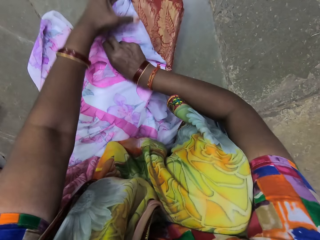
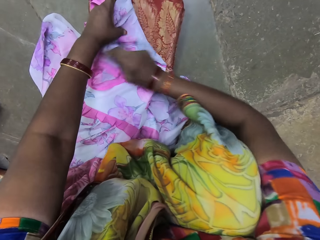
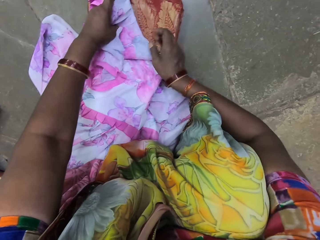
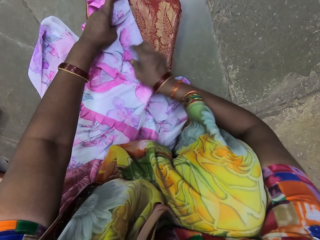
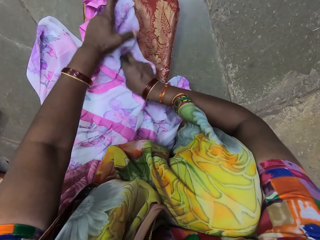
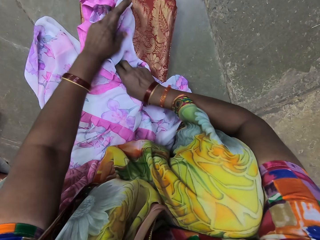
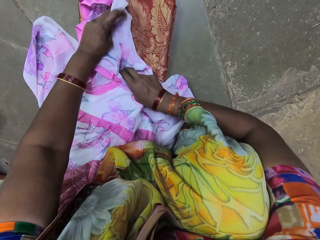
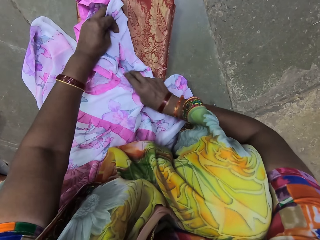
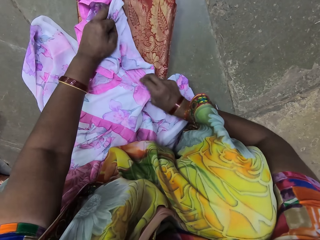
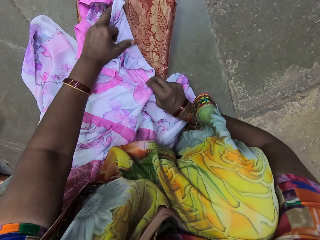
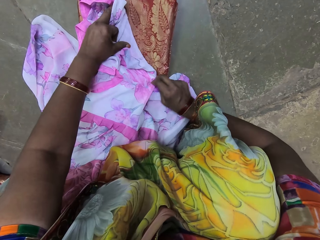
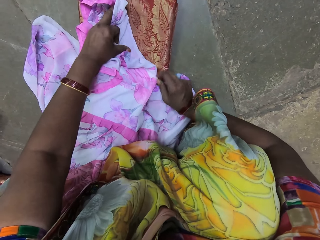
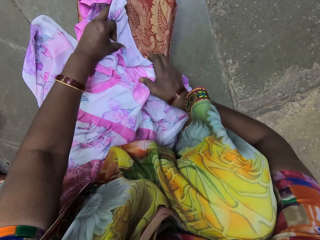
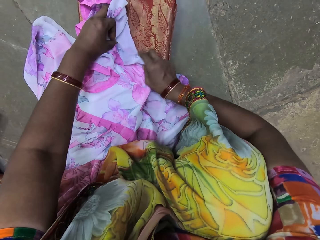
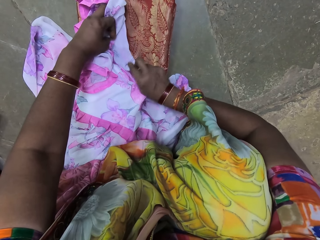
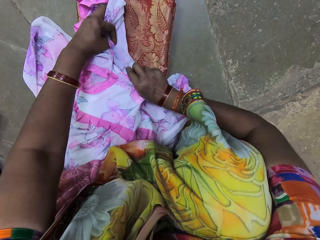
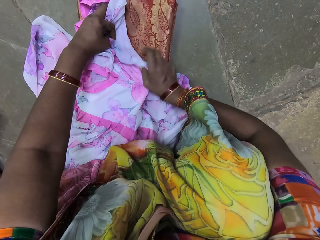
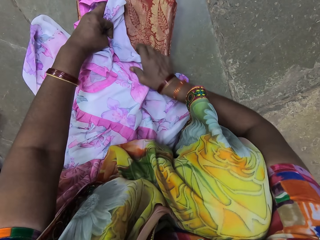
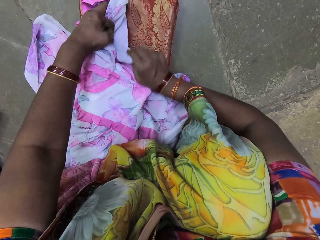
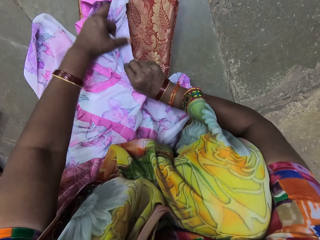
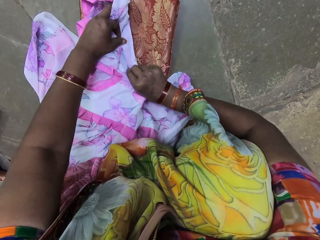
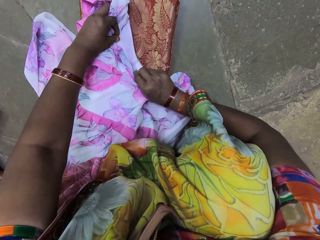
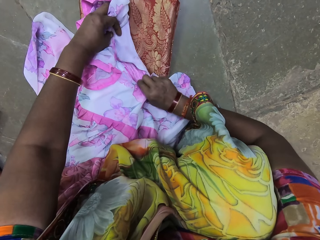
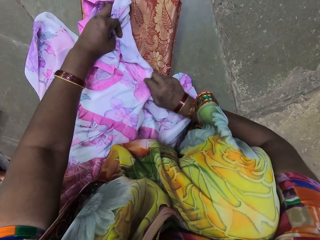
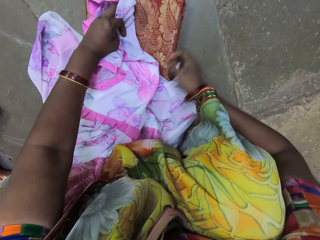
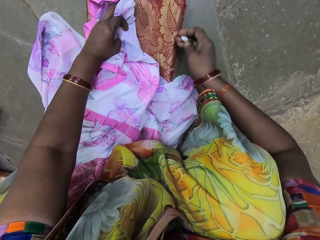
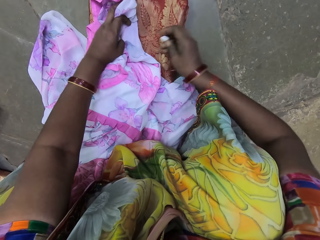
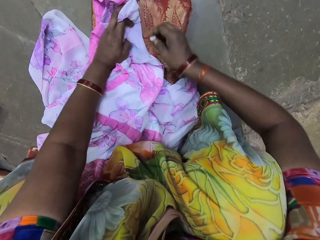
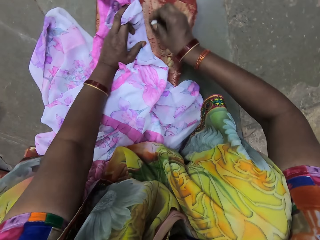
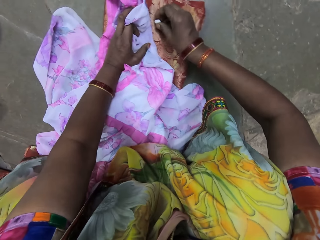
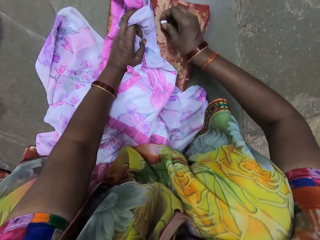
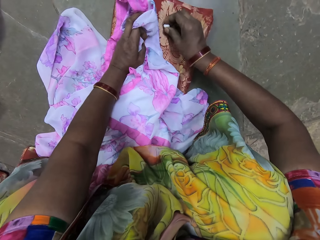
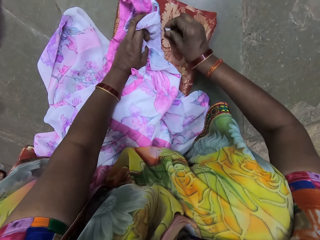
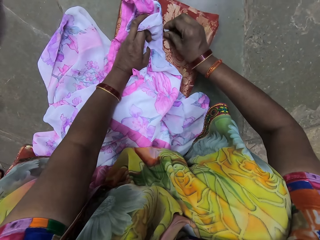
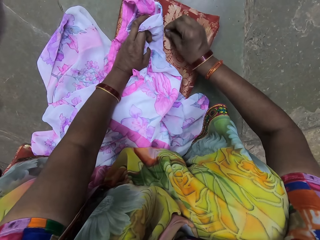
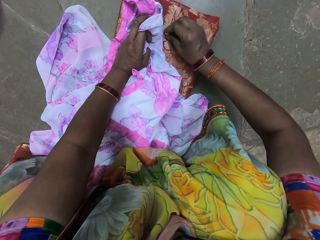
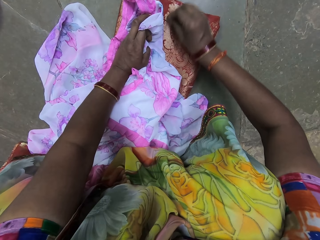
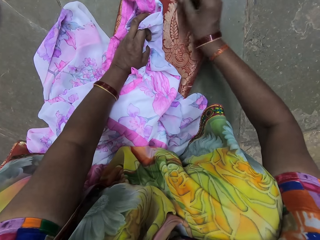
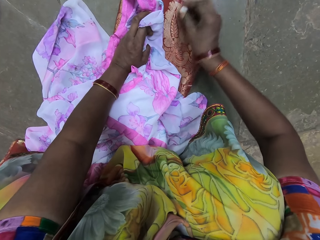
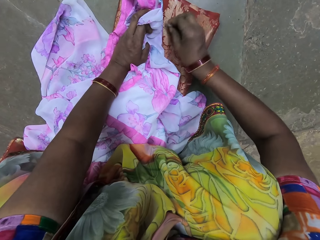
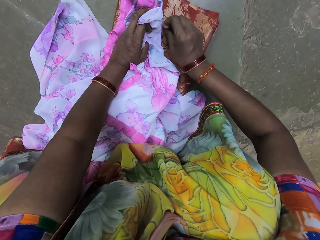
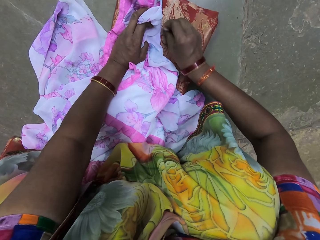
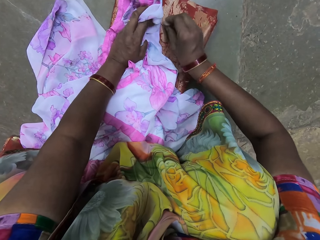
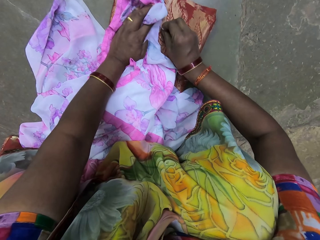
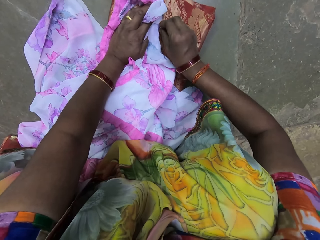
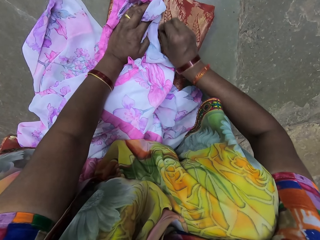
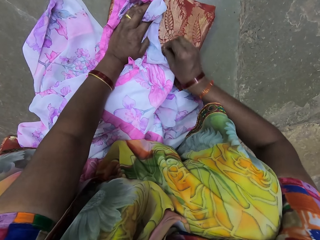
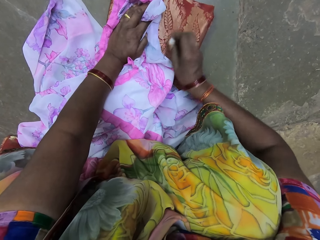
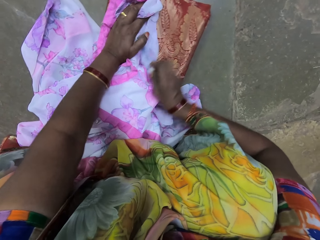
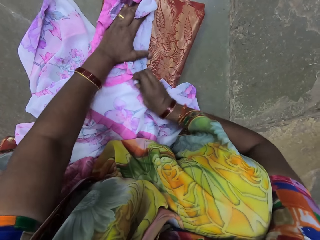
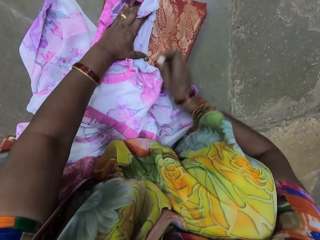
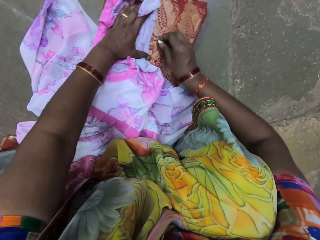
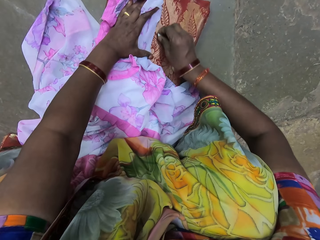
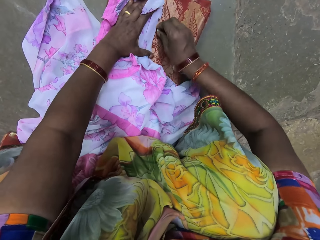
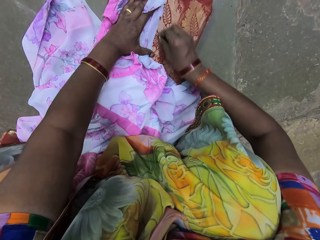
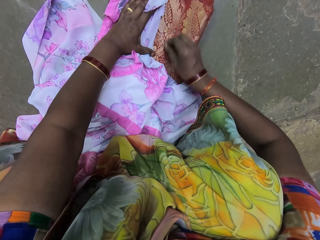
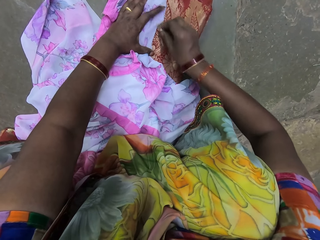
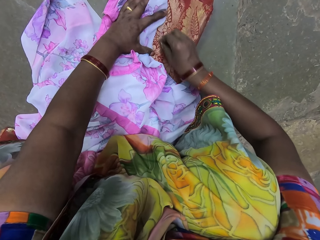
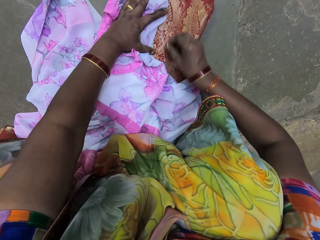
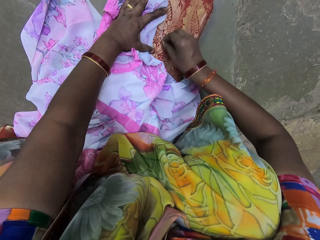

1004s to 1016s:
The camera wearer draws on the fabric on the floor with the chalk in her right hand.

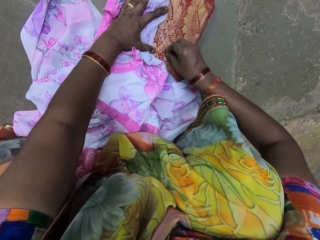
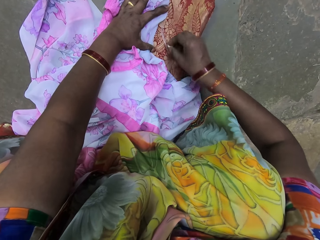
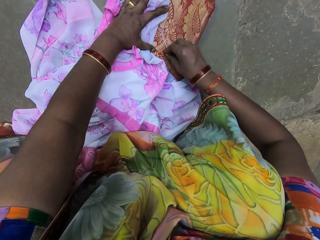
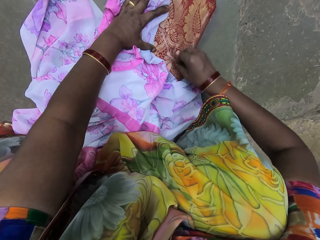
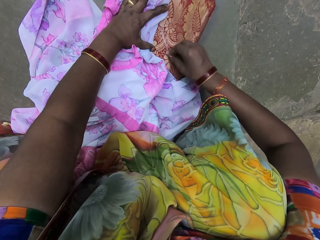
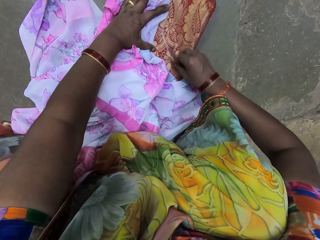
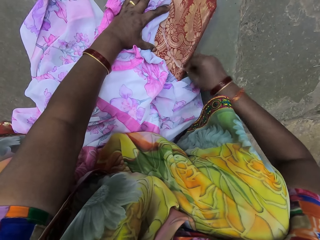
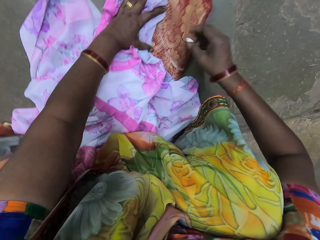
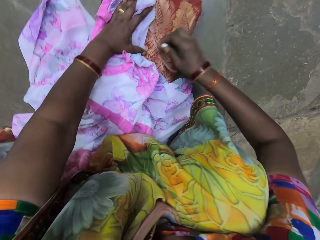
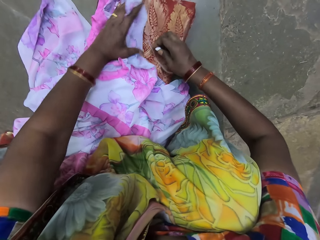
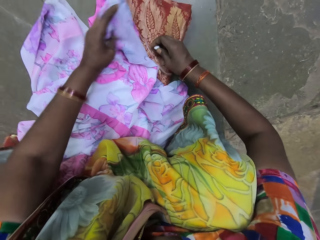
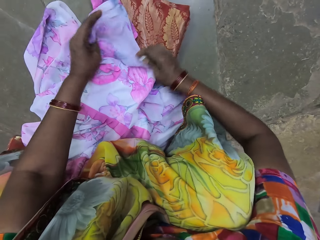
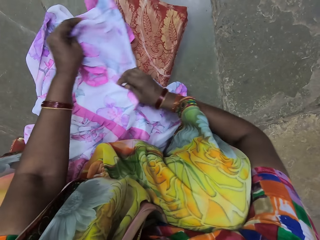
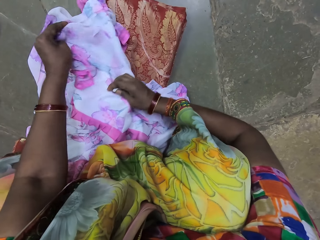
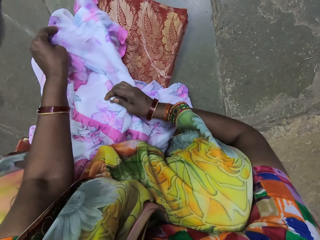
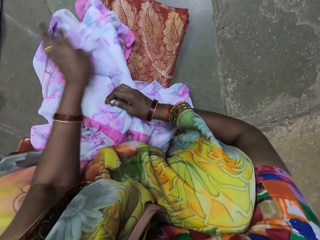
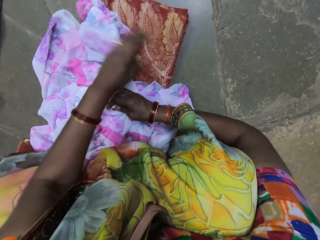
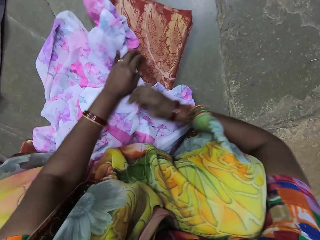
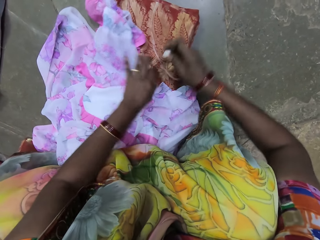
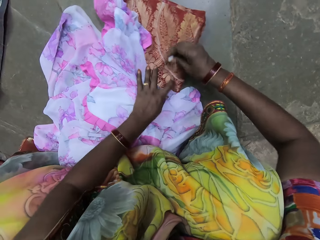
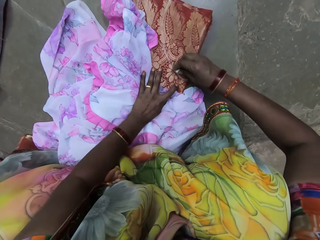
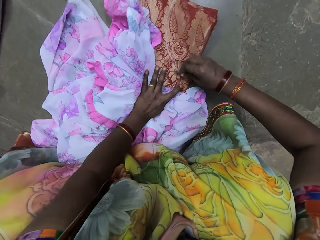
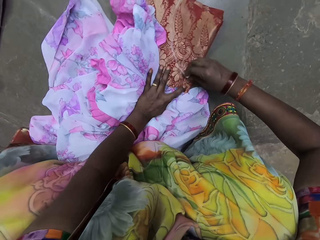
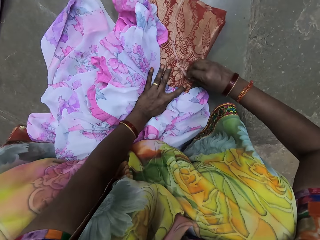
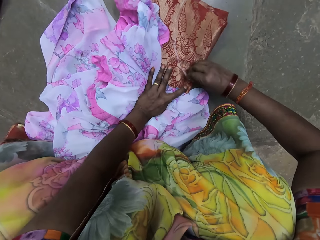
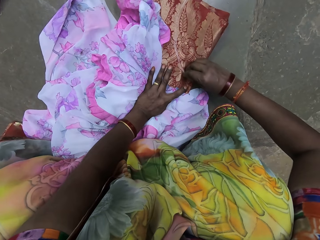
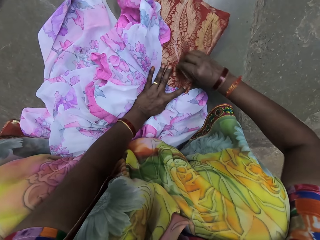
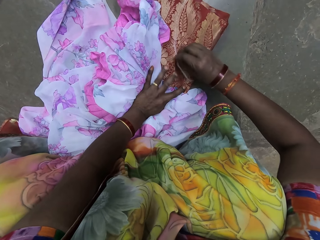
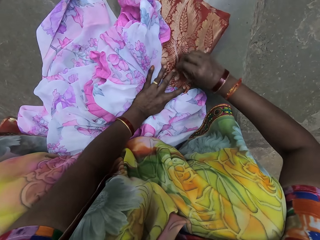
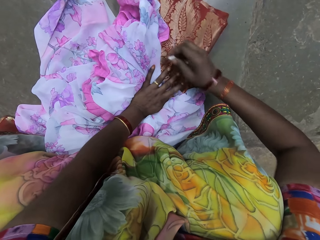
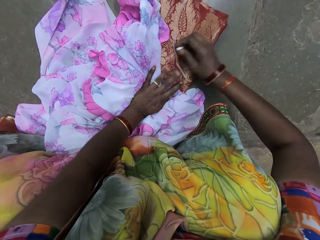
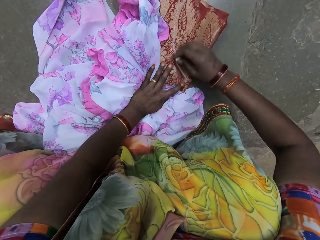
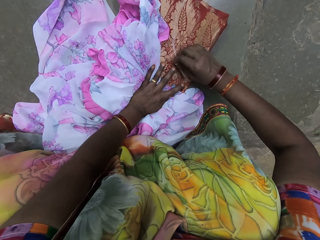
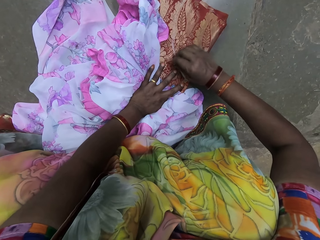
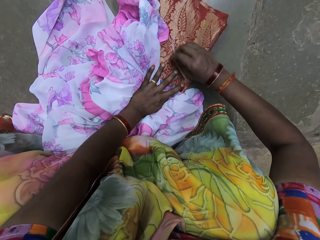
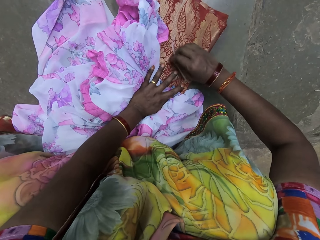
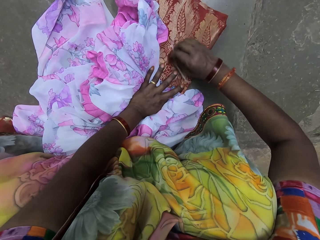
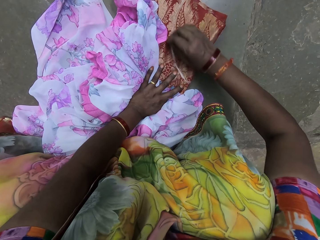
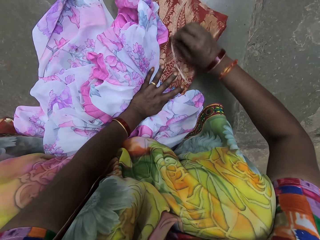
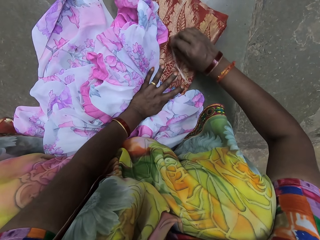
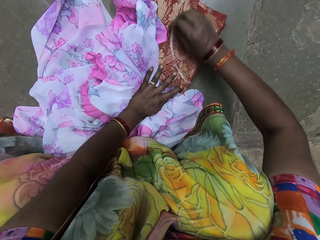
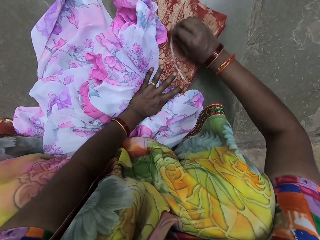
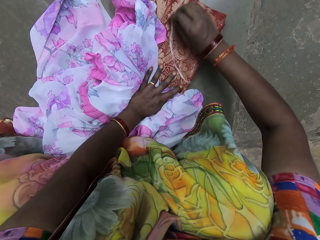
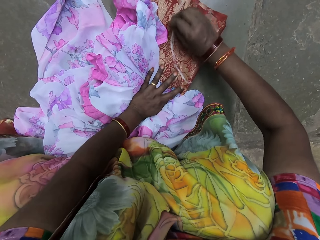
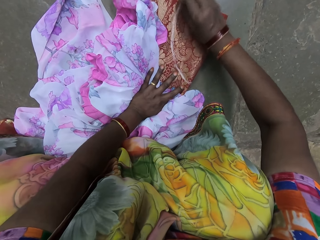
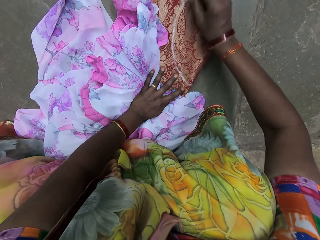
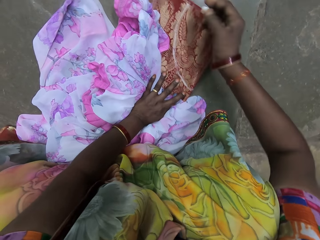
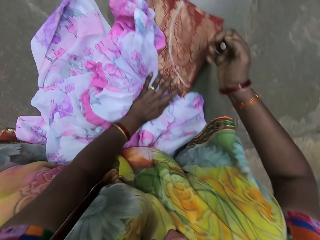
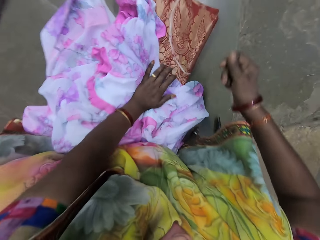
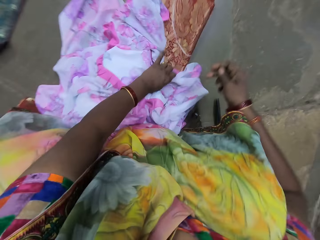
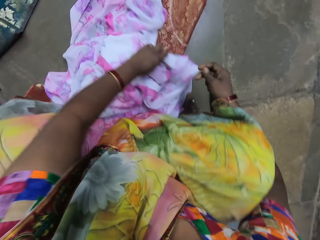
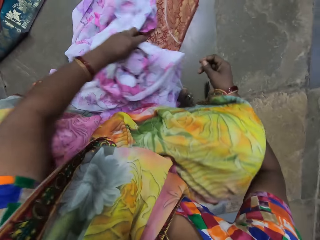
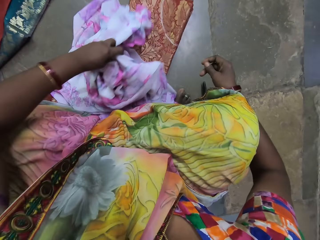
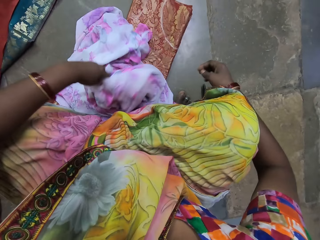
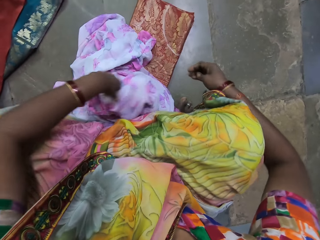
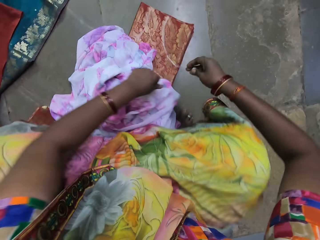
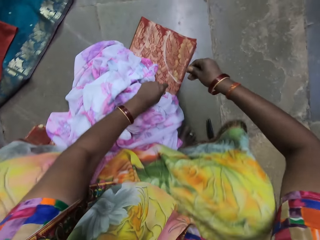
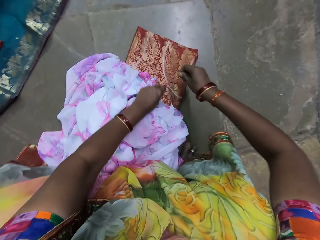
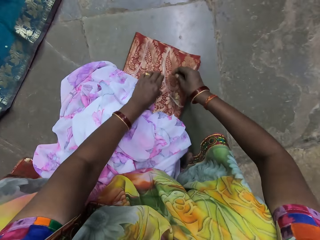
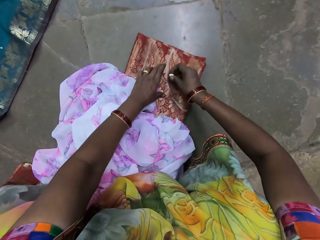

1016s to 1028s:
The camera wearer adjusts the dress on the fabric on the floor with both hands. She draws on the fabric on the floor with the chalk in her right hand. She adjusts the dress on the fabric on the floor with her left hand.
